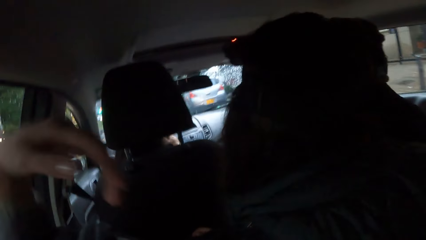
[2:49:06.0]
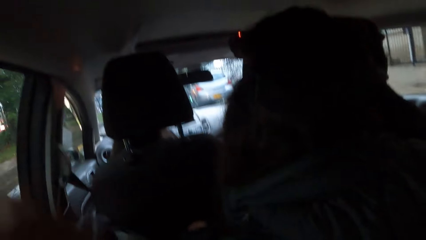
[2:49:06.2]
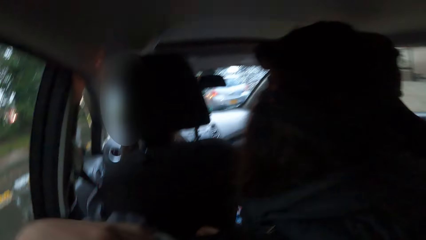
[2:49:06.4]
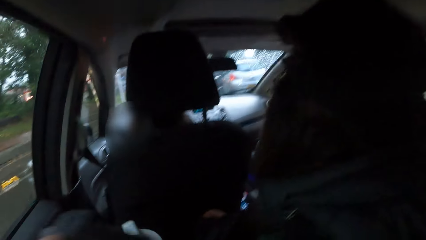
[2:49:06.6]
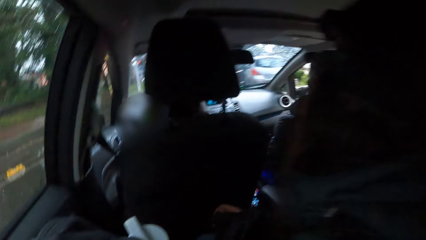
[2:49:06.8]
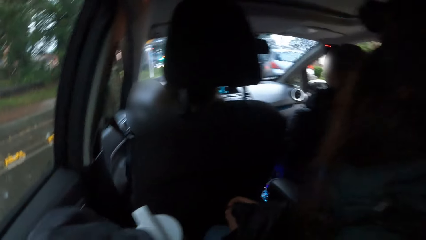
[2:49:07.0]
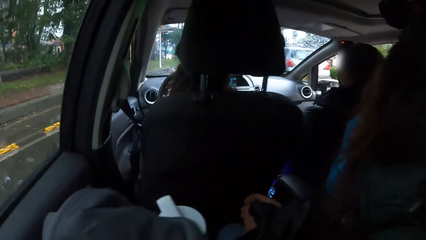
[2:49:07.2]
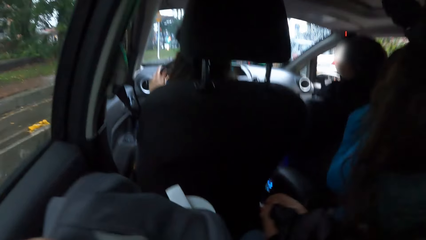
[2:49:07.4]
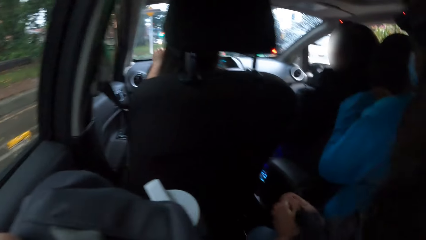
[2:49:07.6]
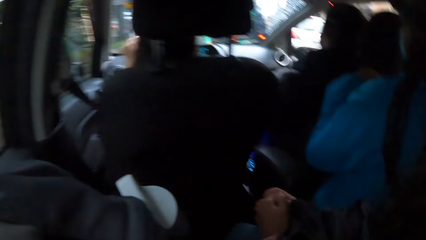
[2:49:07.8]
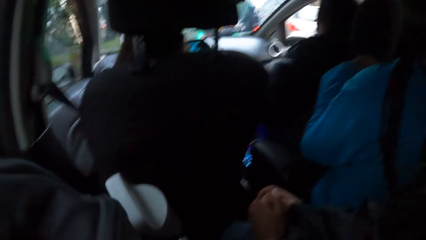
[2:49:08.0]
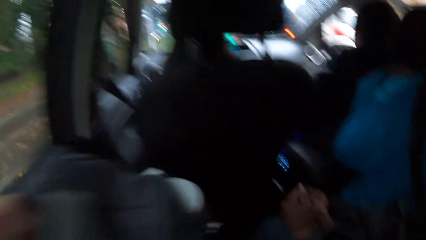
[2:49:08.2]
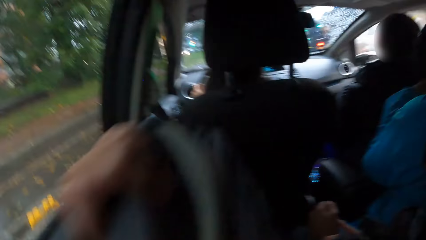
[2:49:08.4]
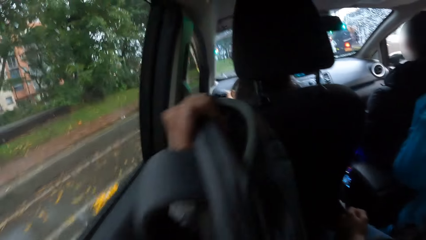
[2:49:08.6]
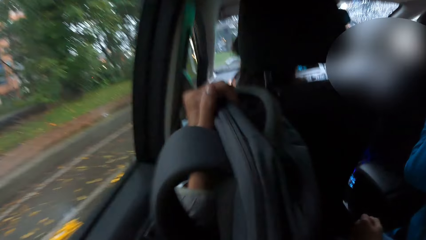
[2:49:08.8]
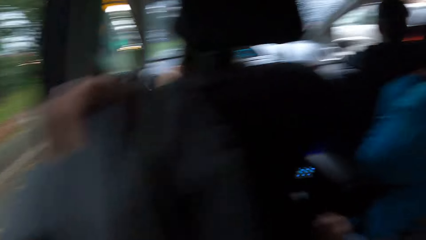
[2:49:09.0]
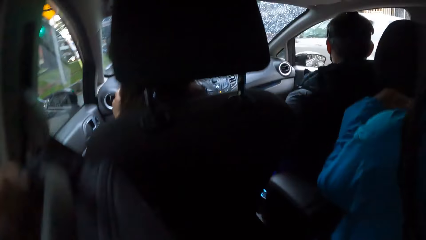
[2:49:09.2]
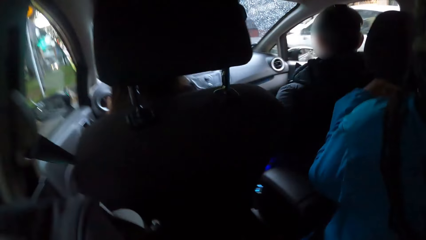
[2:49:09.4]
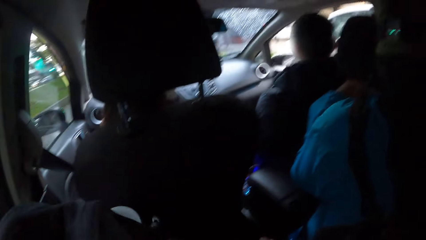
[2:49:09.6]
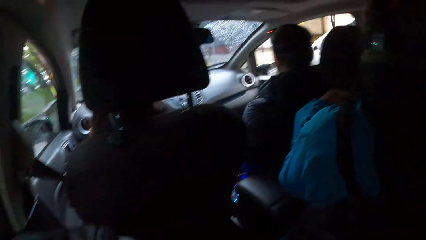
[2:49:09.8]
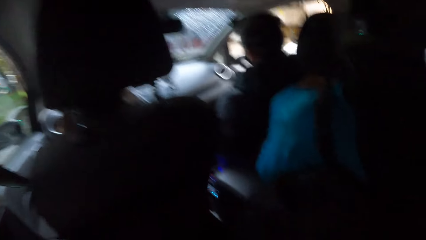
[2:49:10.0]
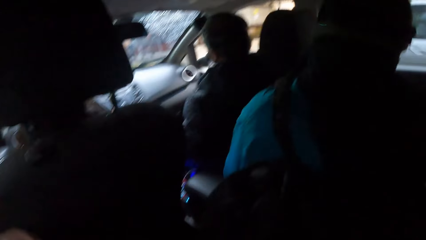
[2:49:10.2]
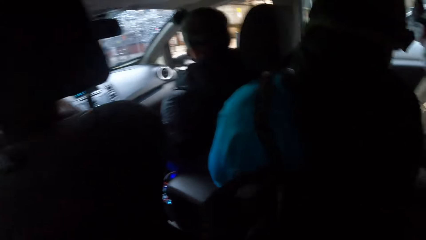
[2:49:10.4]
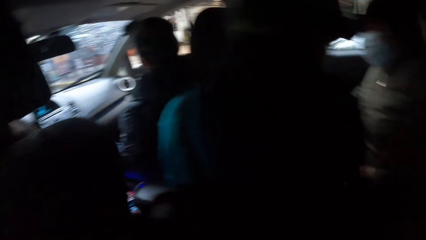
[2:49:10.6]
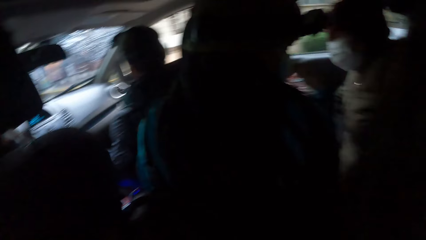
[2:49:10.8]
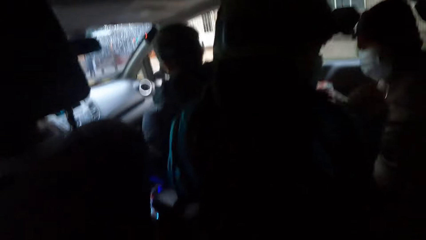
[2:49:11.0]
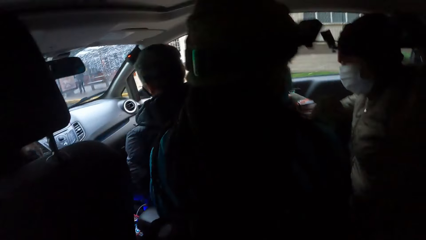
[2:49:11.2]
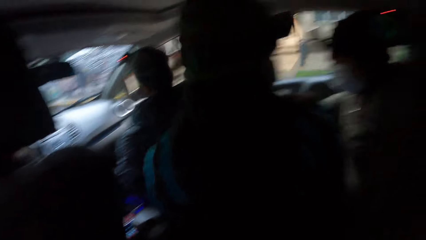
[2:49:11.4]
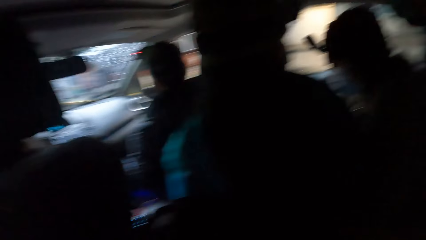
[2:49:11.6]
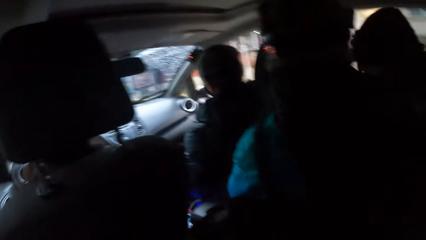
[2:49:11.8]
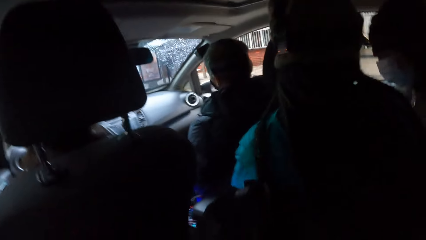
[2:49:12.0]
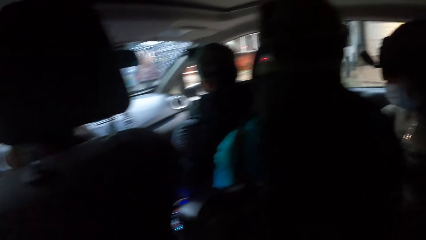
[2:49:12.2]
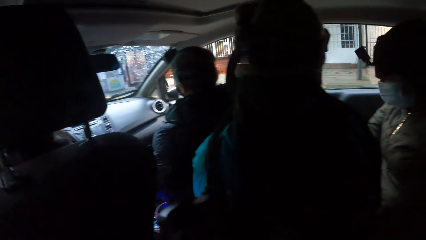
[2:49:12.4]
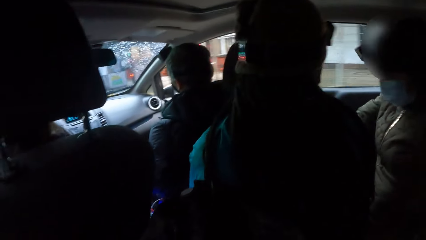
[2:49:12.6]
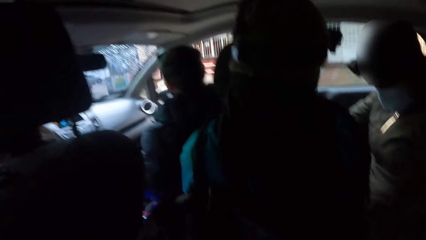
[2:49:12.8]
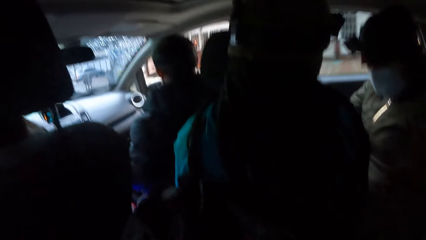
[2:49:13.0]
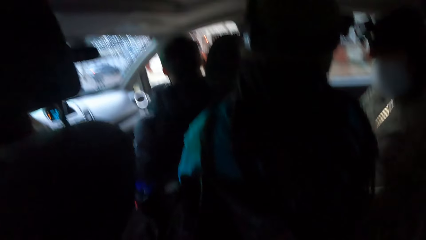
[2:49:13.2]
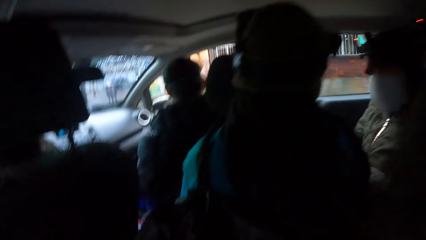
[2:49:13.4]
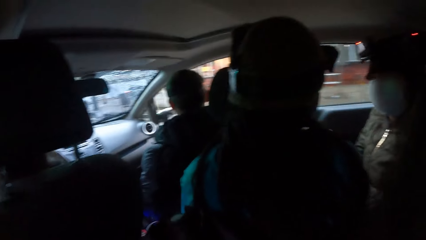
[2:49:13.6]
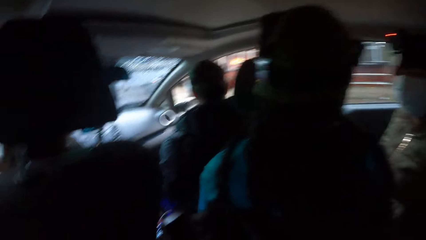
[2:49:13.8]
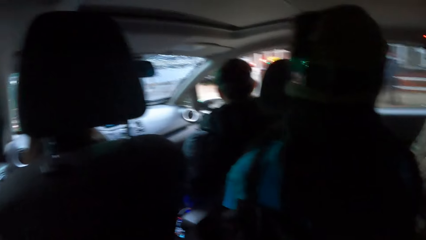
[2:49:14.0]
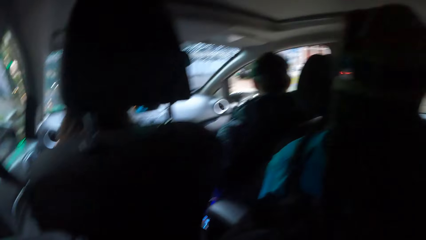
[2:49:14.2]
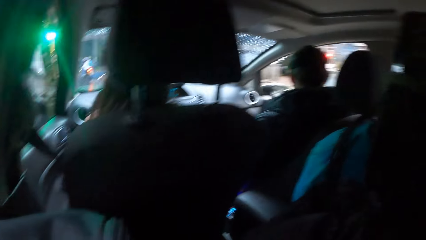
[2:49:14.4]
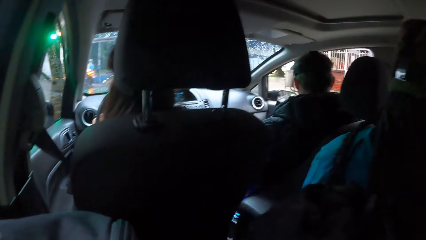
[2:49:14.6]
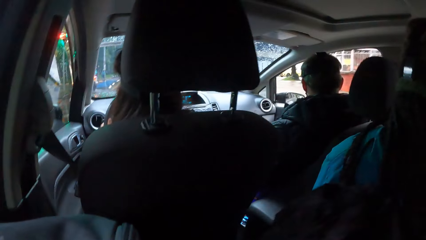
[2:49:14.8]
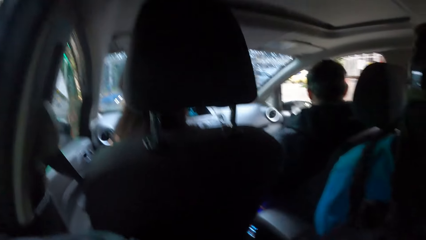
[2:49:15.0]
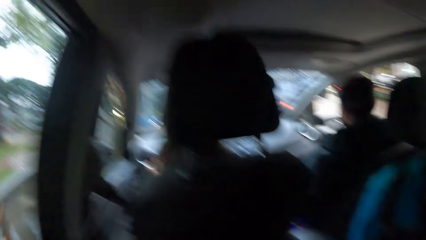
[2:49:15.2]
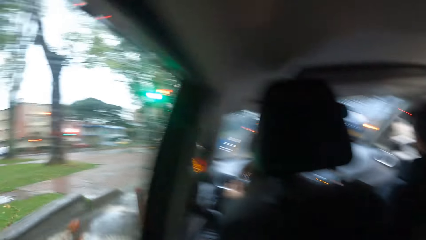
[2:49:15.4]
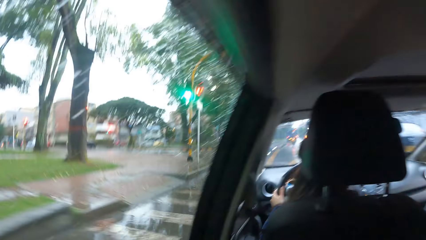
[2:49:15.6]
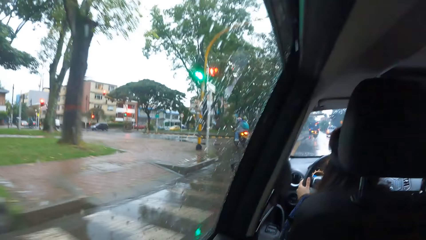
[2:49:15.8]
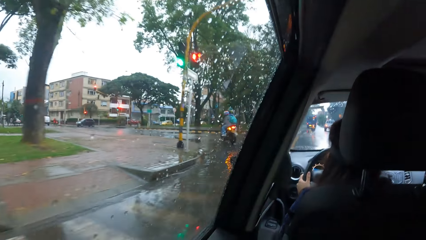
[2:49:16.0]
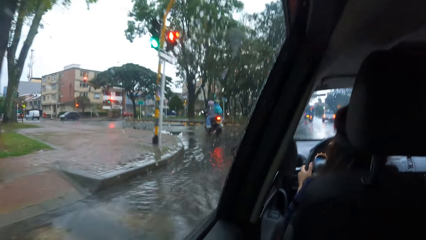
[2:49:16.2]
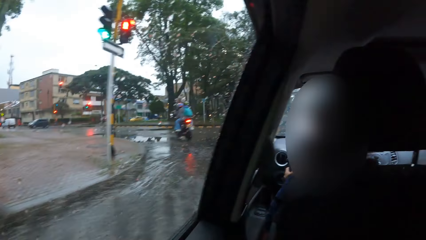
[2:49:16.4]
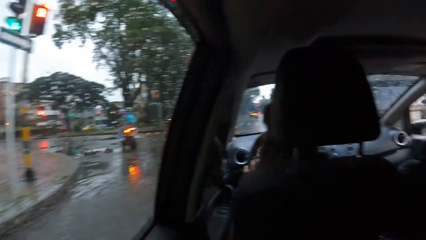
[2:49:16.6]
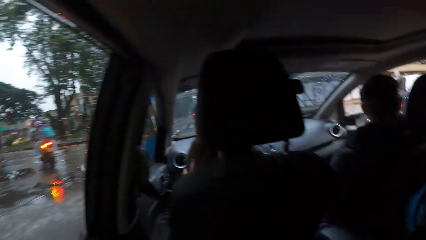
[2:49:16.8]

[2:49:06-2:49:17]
The camera wearer moves the hand. They look around. They hold the bag. The woman adjusts herself on the car seat. The camera wearer looks around.

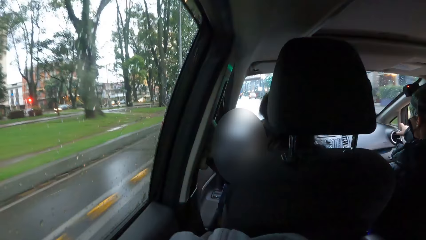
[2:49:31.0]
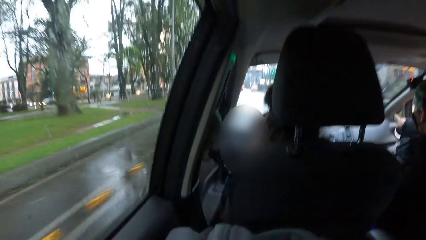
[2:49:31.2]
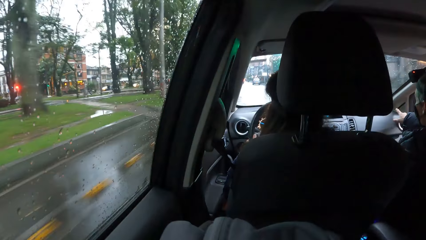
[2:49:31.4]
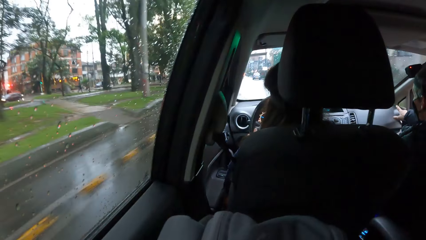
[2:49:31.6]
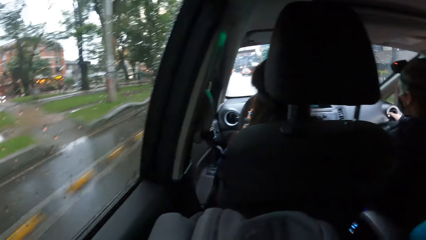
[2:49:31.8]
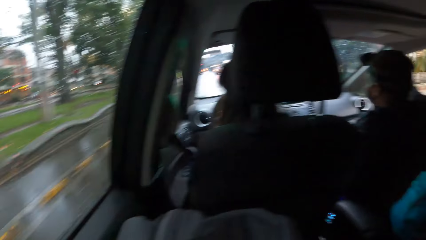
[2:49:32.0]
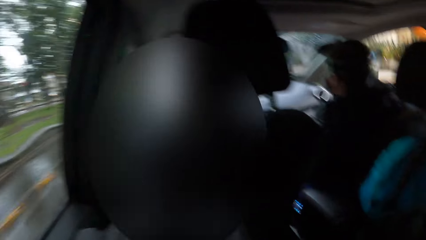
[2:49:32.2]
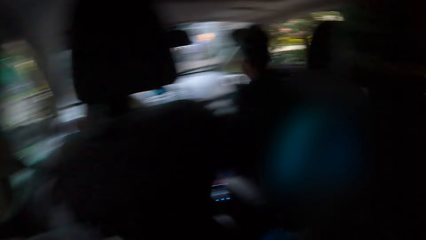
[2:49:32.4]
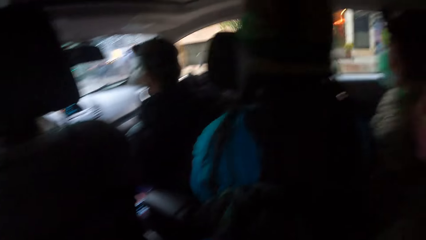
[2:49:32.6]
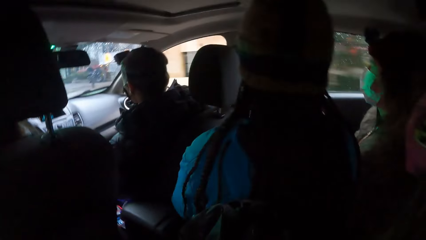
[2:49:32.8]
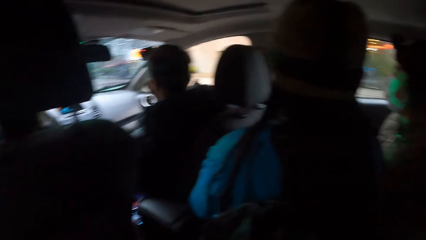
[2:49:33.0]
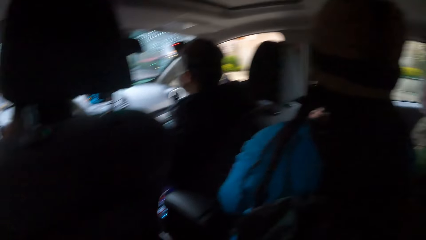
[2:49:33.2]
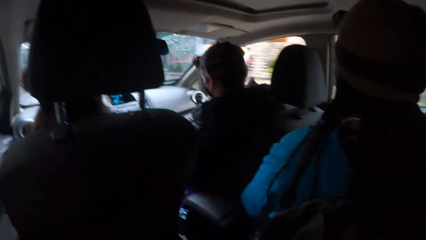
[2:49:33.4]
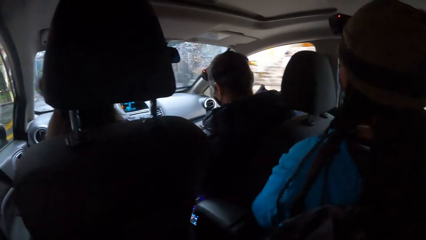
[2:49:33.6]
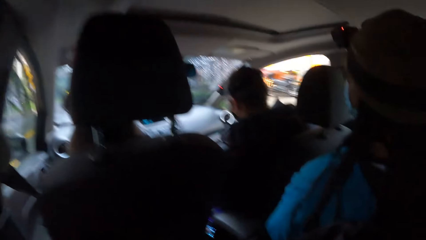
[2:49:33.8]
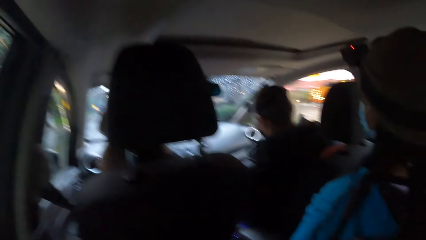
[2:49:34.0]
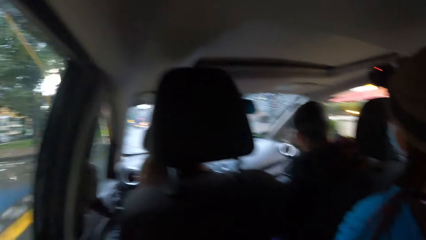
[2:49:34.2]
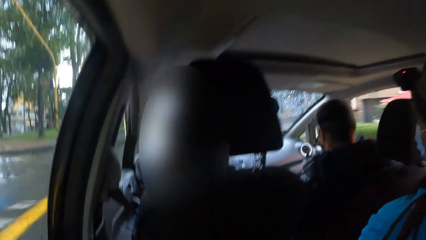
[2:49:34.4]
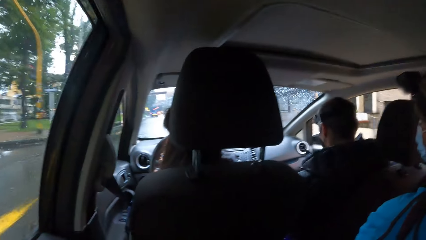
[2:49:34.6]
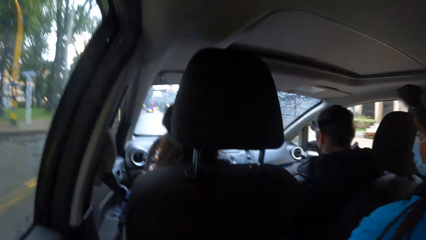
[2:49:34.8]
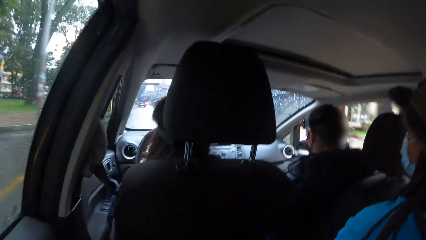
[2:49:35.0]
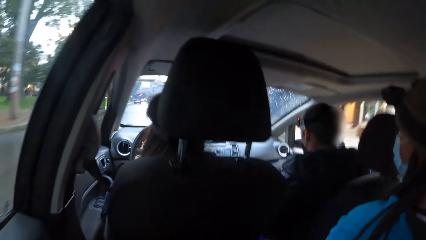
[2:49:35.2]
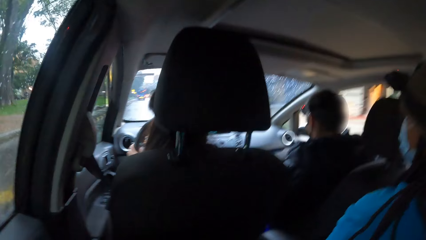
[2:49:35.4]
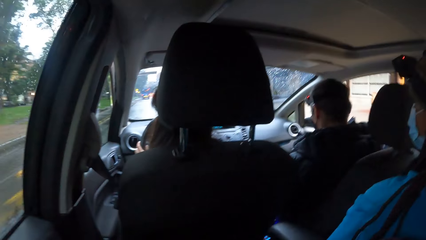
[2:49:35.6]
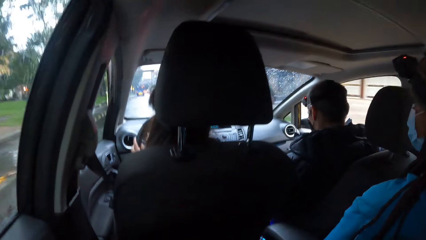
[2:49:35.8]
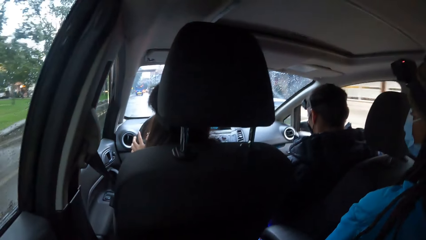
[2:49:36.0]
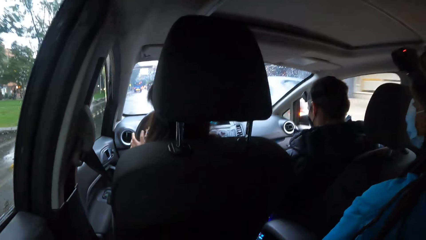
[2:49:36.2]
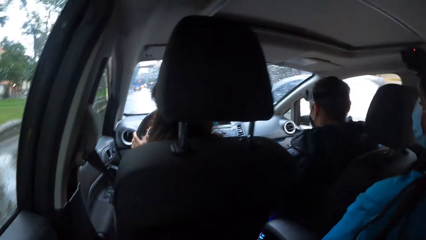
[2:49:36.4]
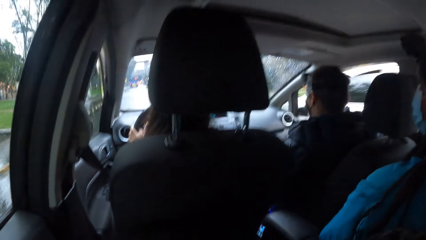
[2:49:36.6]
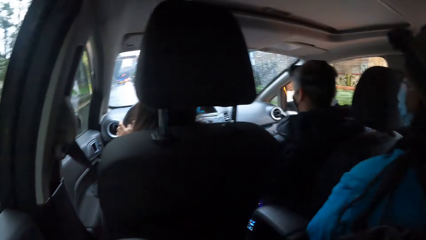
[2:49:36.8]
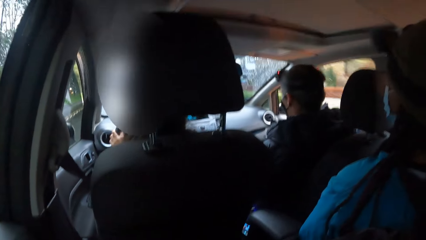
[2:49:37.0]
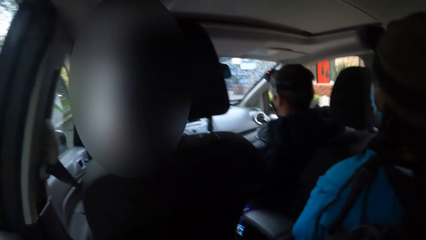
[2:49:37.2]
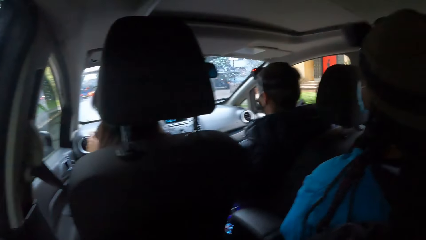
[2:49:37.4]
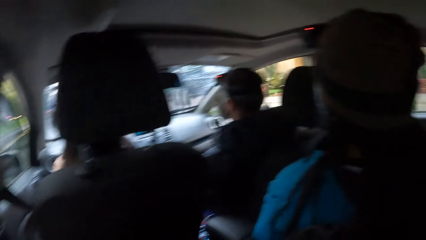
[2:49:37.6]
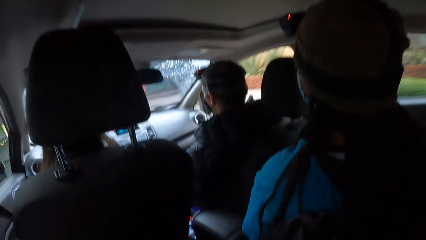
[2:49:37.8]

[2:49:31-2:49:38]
The camera wearer looks around.
